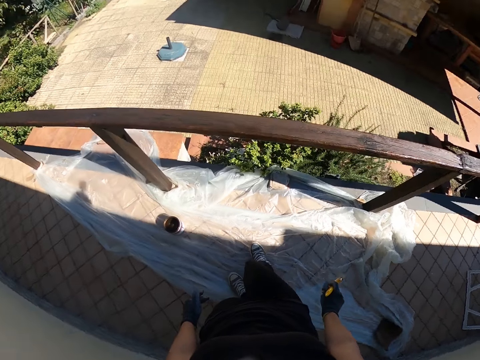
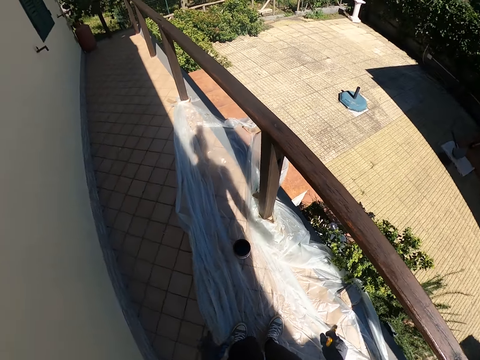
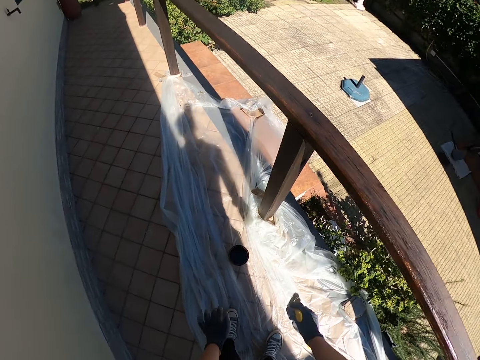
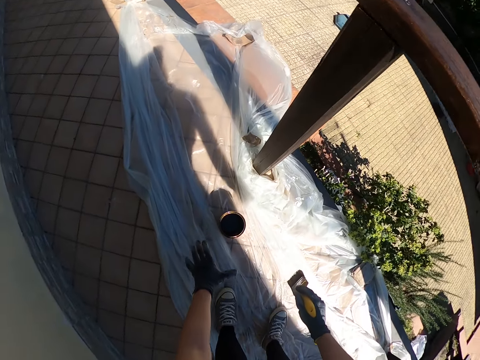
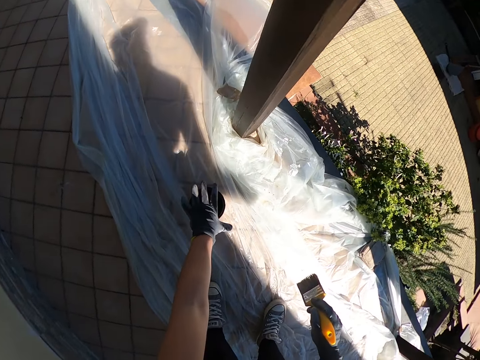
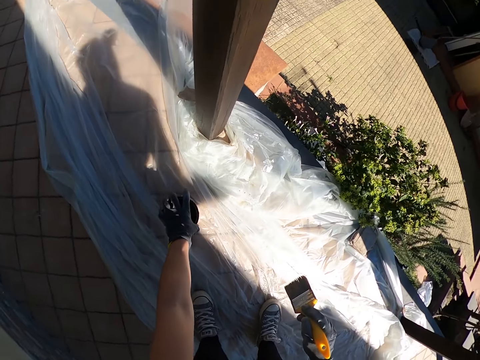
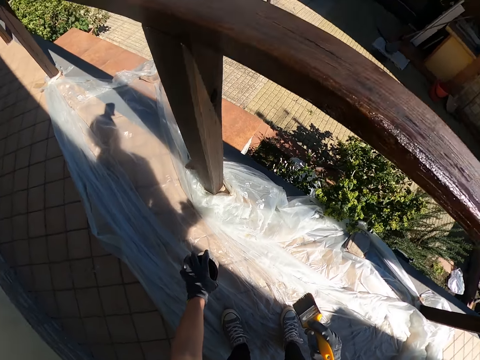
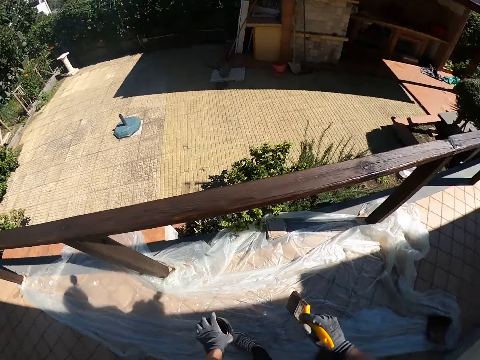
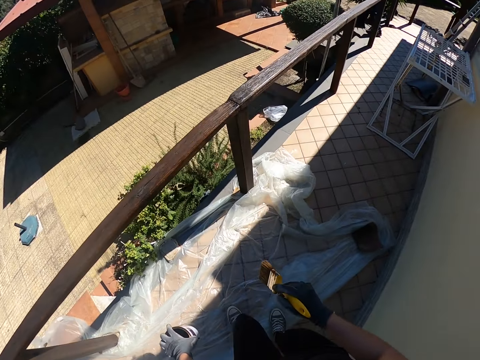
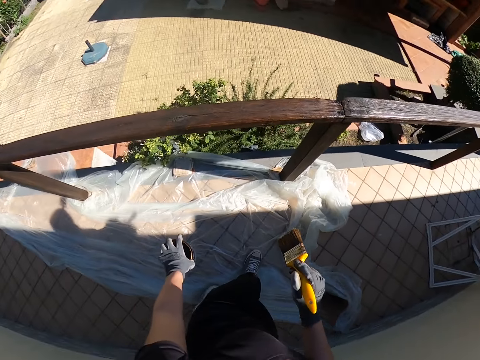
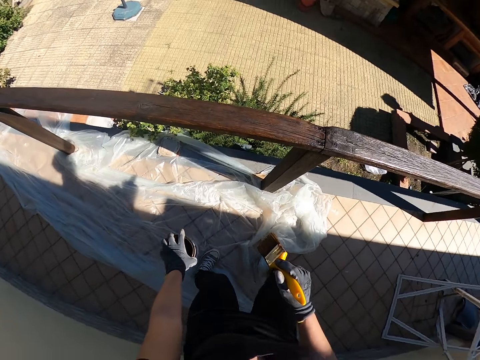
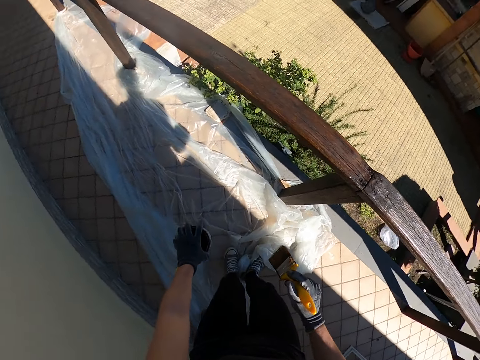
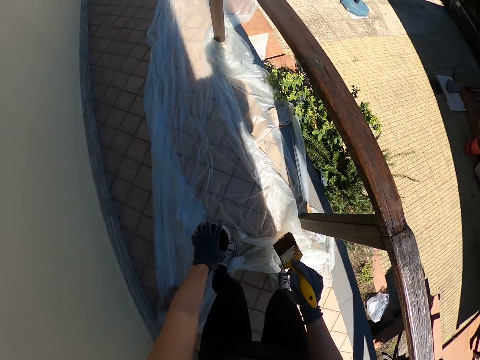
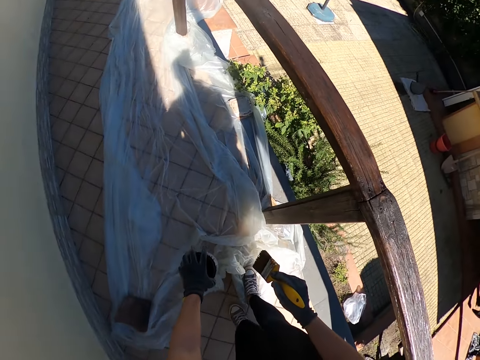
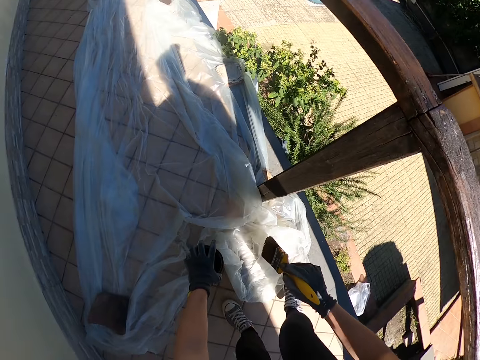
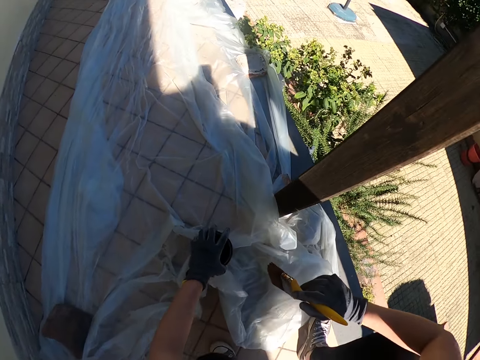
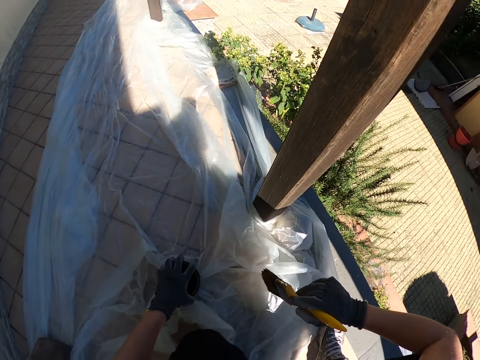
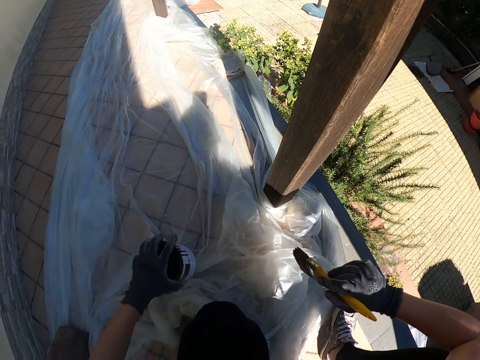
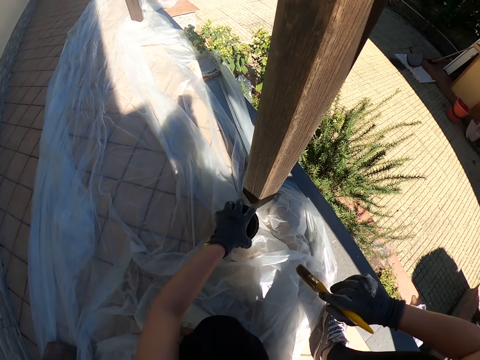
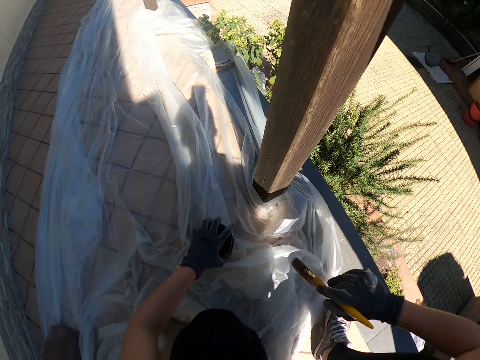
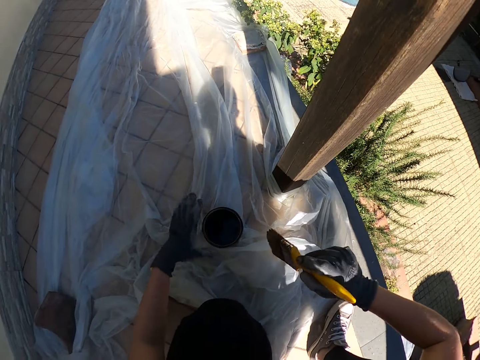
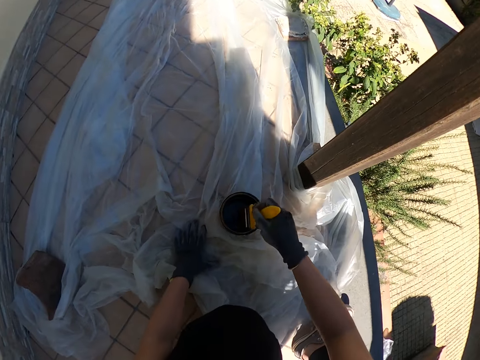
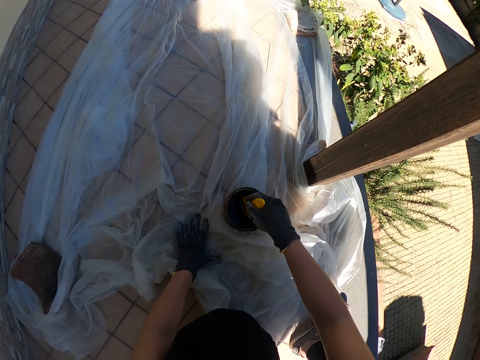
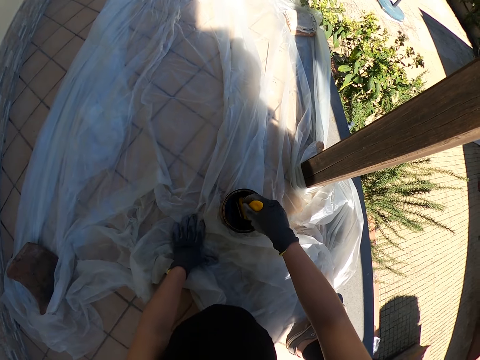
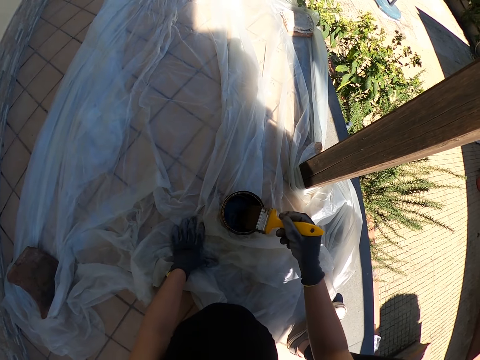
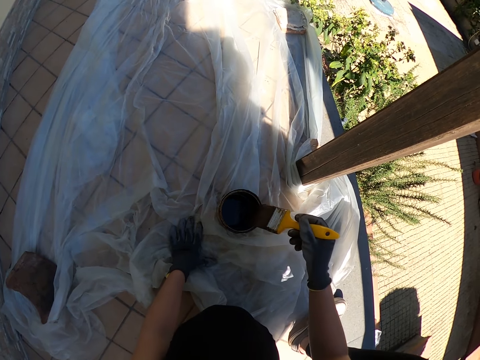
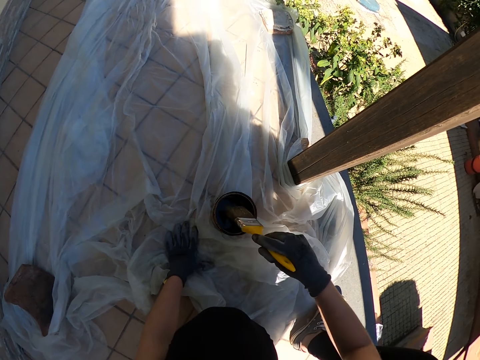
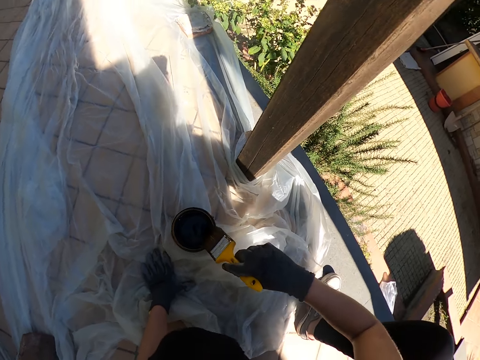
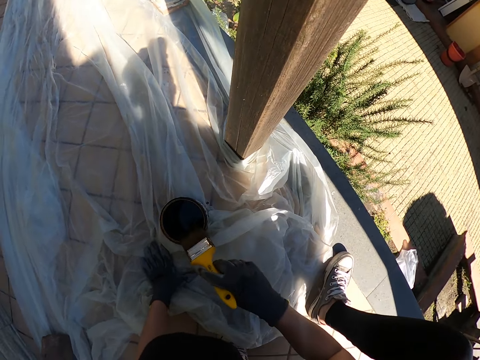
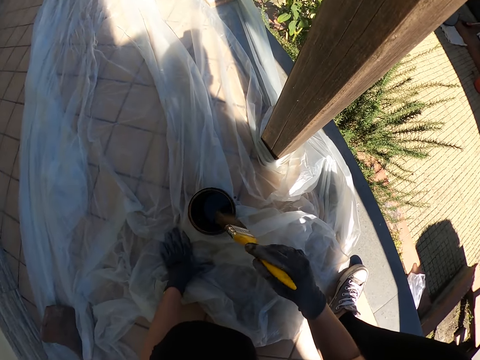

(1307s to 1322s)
The camera wearer walks towards the painting container. They bend down. They carry the paint container. They pick up the paint can. They walk to the right side of the balcony. They squat. They drop the paint container. He places his hand on the floor. He dips the painting brush in the paint container. He takes out the painting brush from the paint container. He rubs the painting brush on the edge of the paint container.

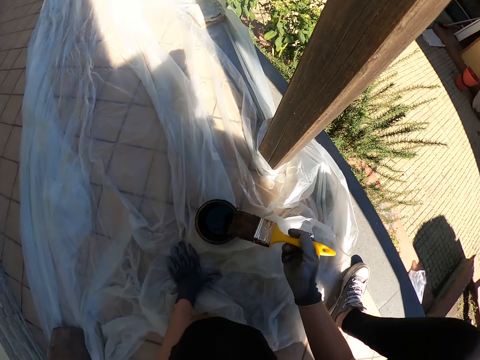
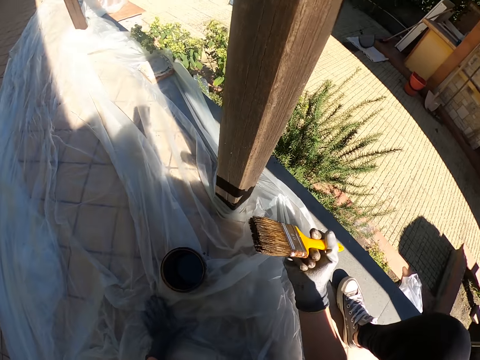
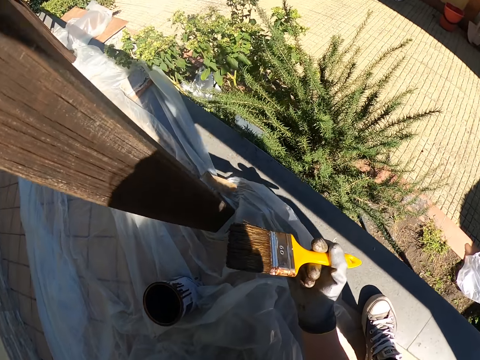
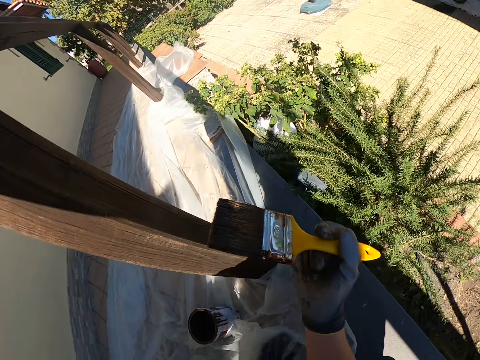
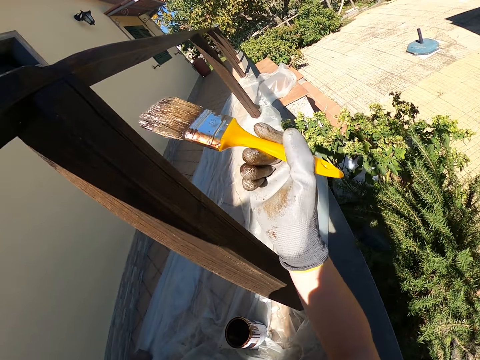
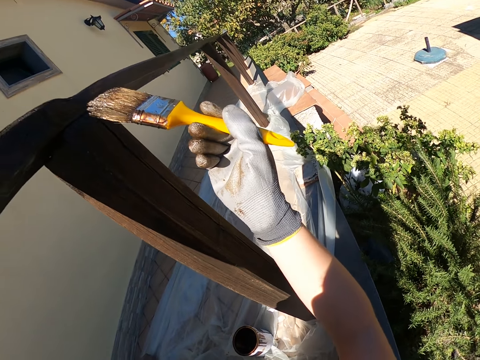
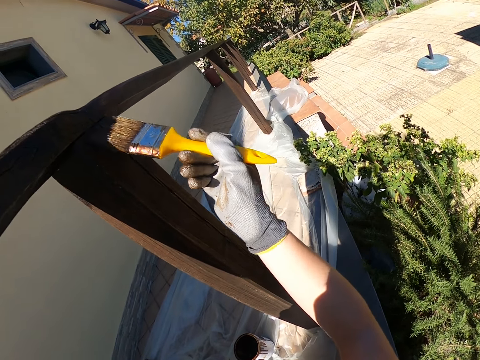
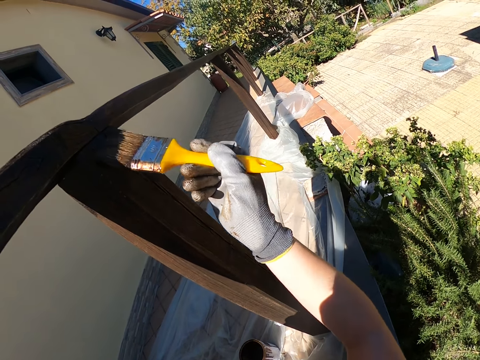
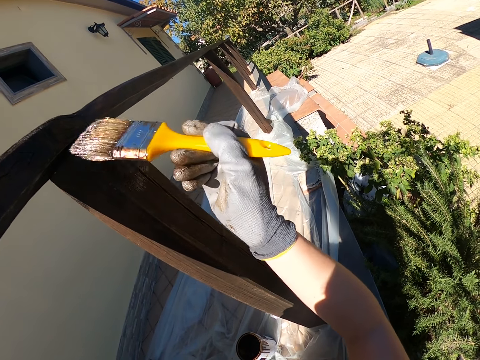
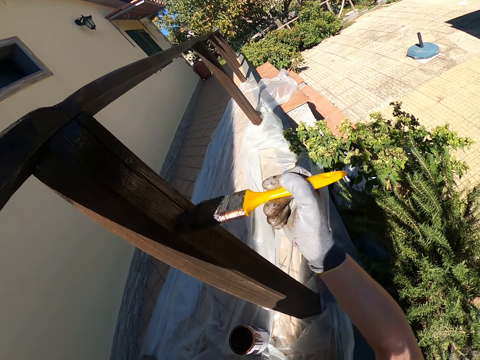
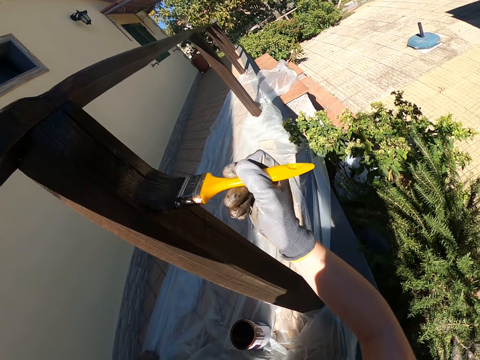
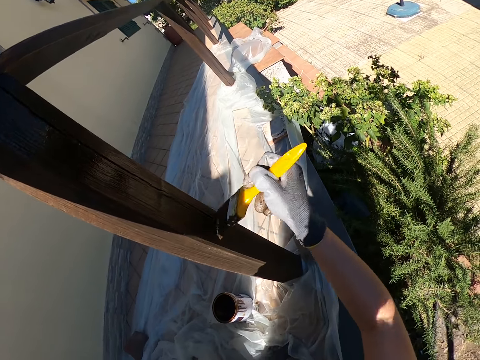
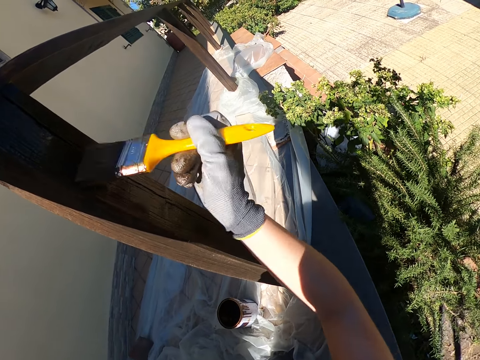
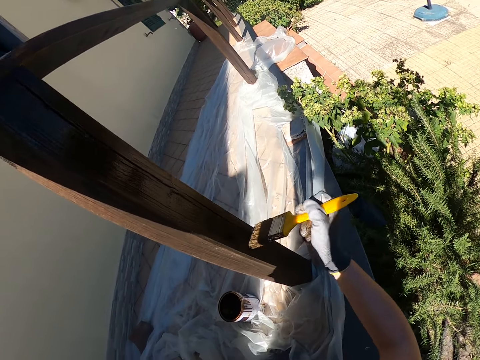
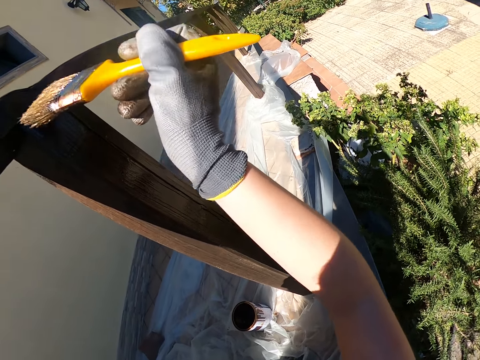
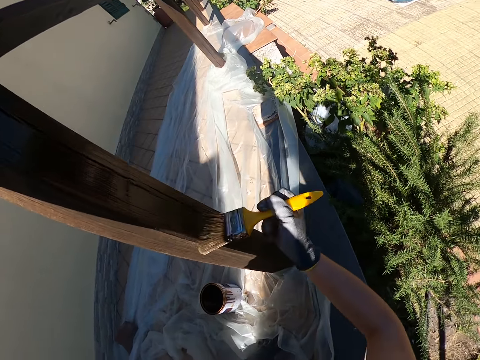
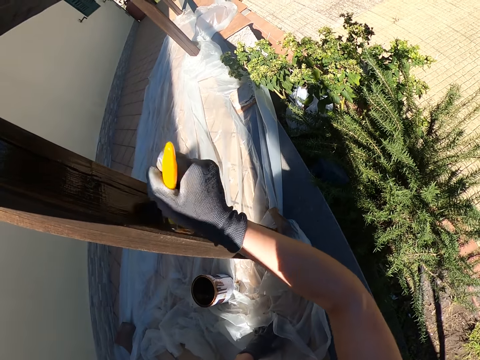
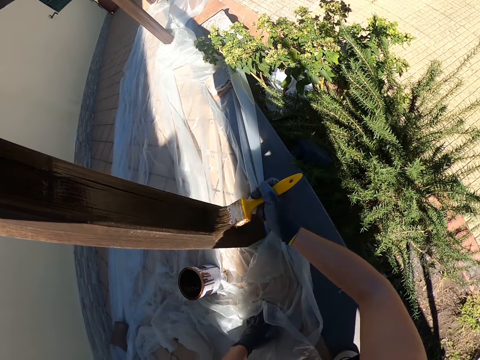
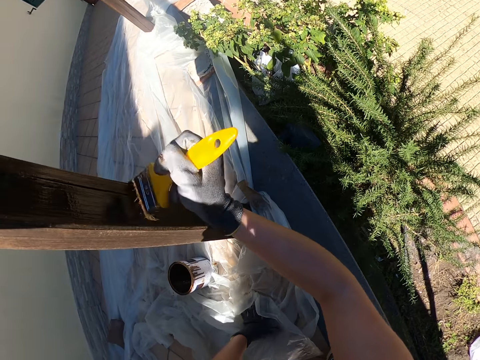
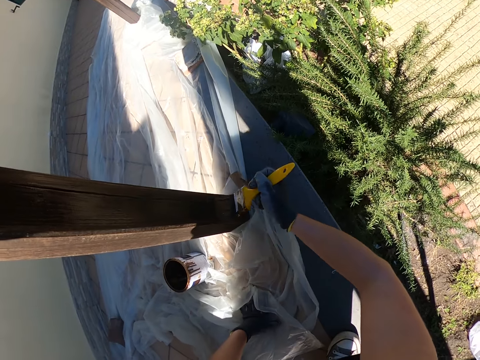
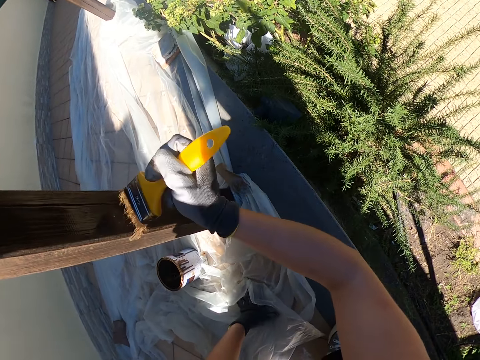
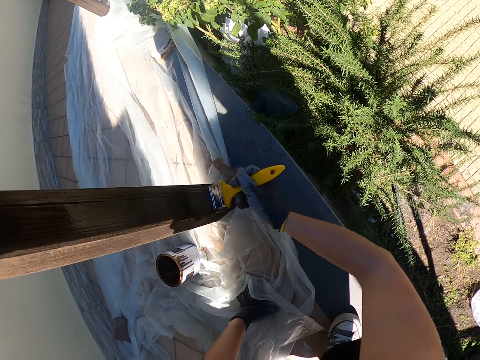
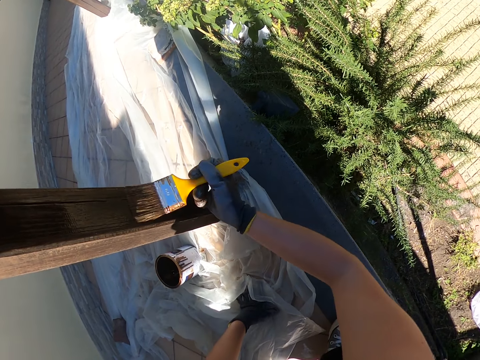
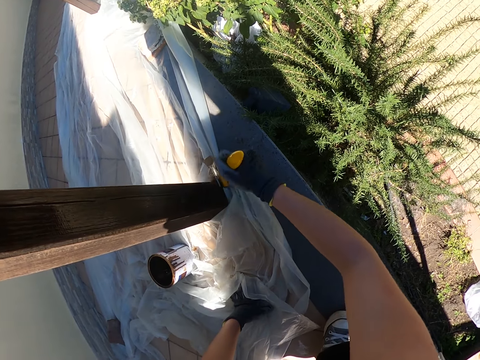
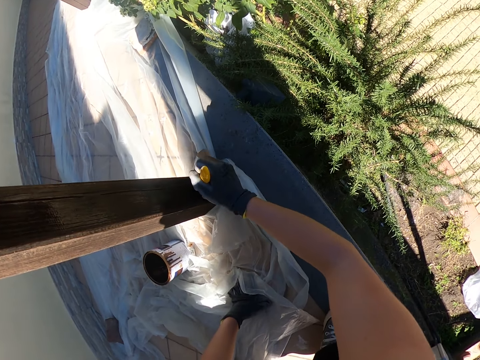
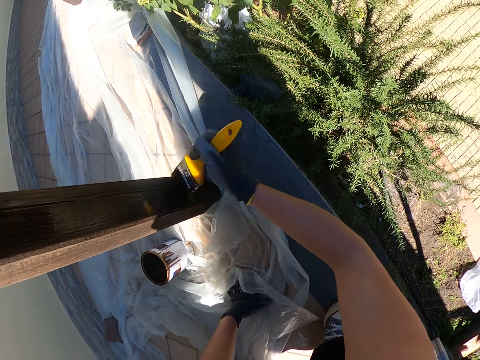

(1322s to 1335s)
The camera wearer paints the balcony rail.
